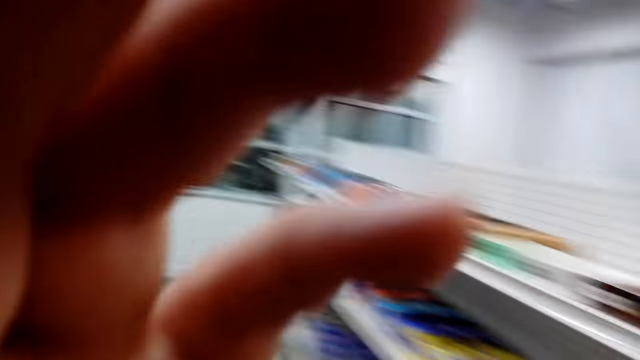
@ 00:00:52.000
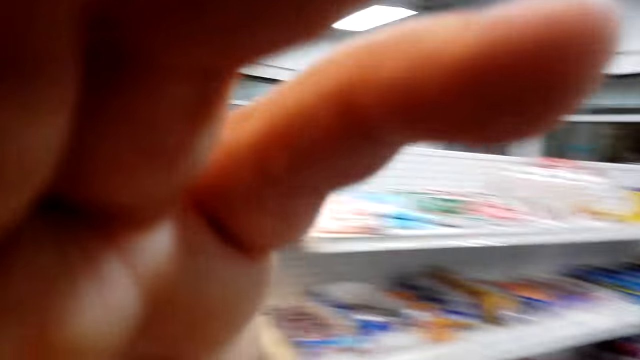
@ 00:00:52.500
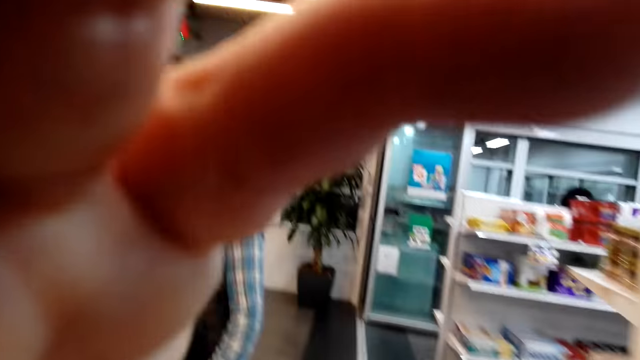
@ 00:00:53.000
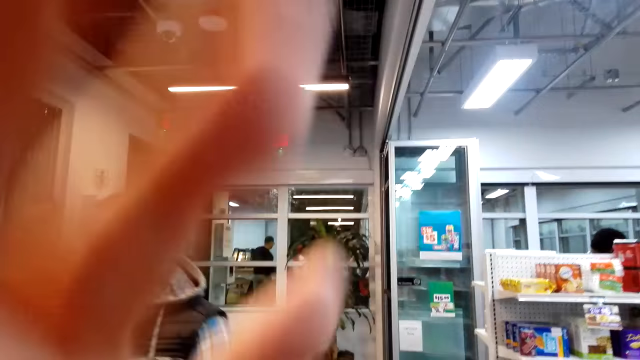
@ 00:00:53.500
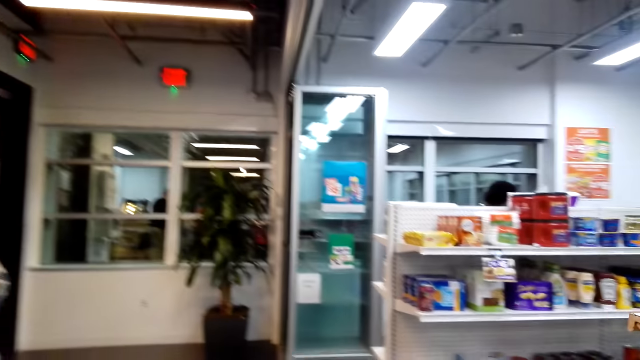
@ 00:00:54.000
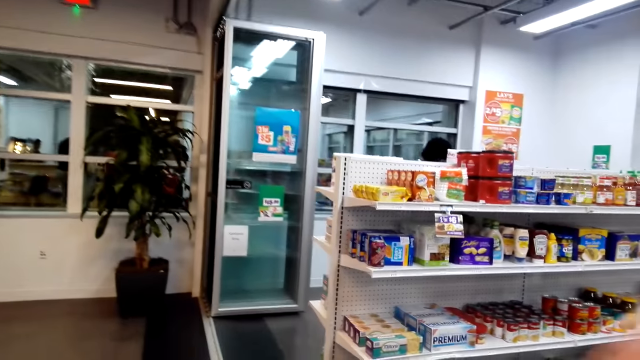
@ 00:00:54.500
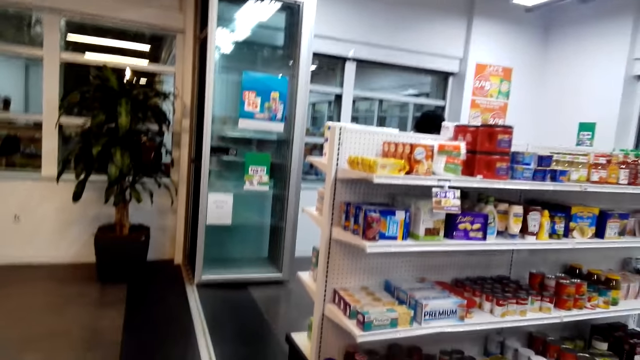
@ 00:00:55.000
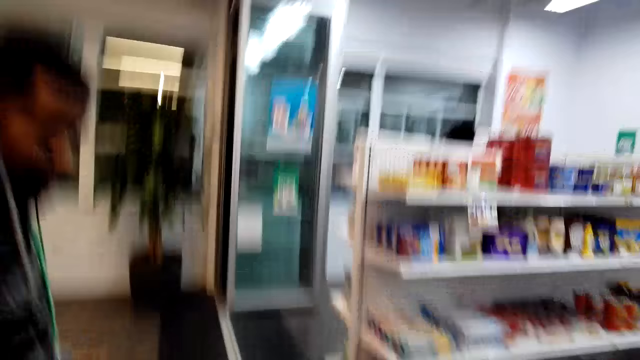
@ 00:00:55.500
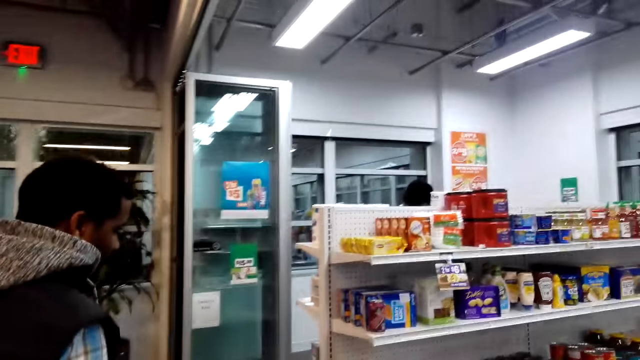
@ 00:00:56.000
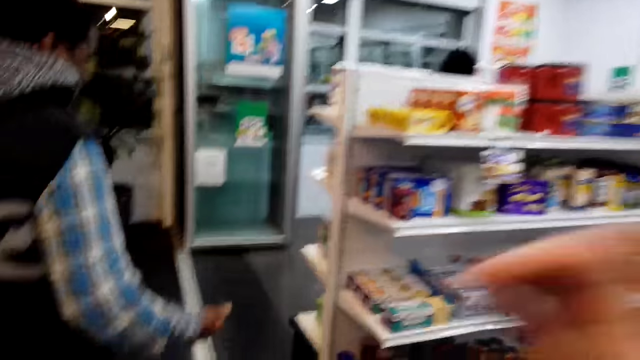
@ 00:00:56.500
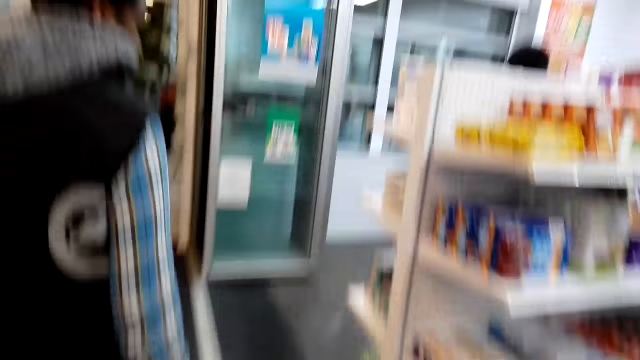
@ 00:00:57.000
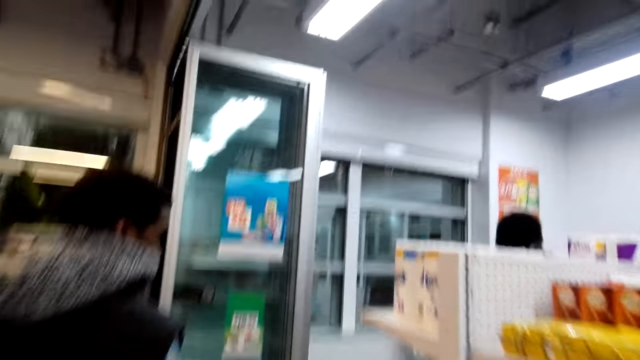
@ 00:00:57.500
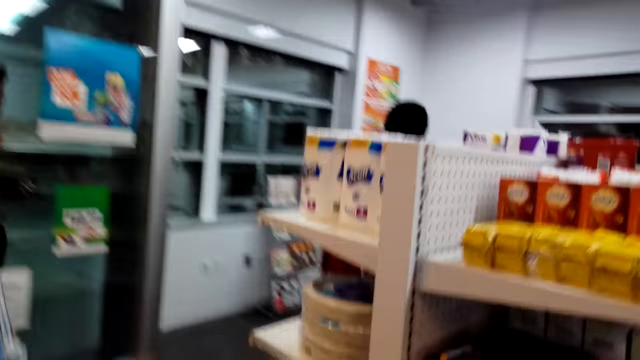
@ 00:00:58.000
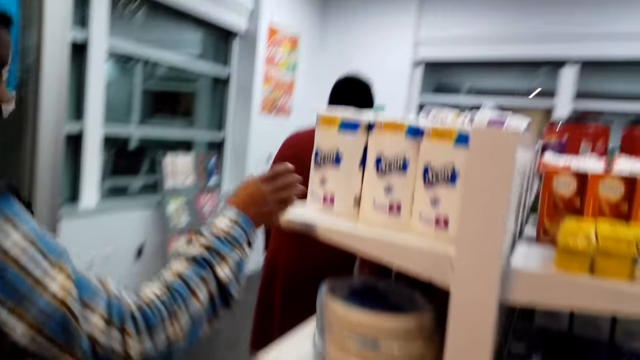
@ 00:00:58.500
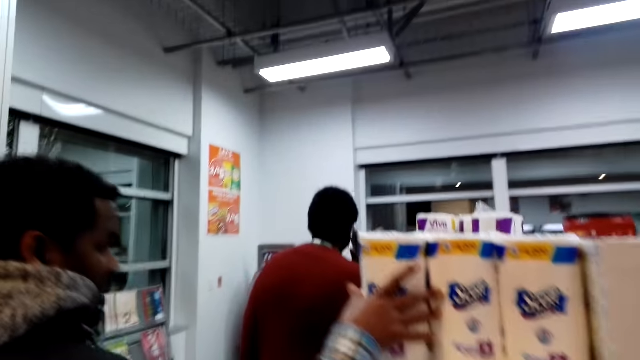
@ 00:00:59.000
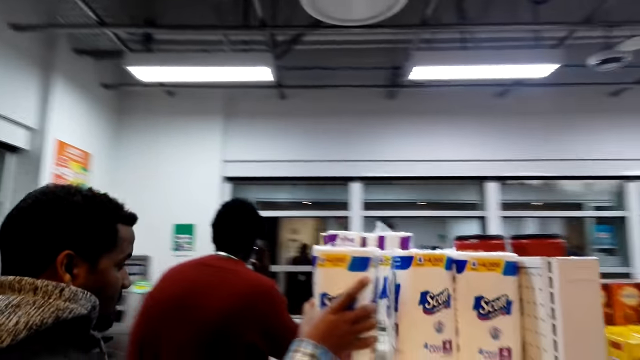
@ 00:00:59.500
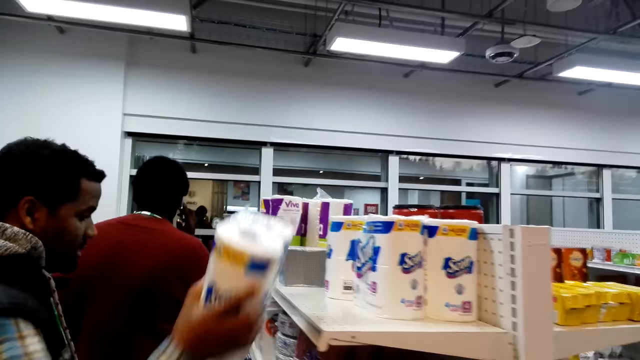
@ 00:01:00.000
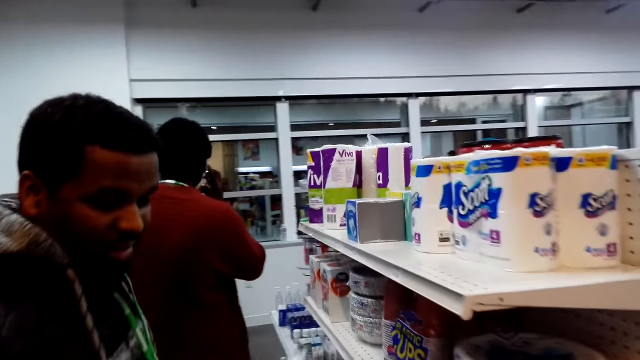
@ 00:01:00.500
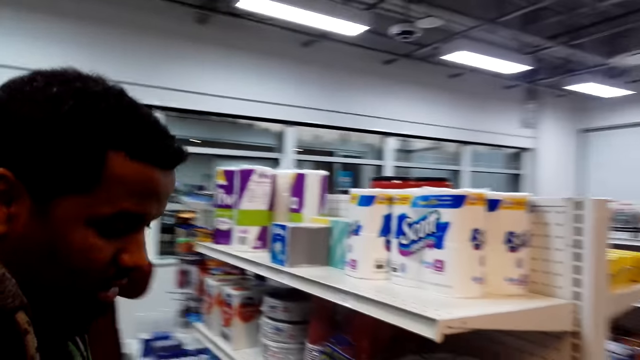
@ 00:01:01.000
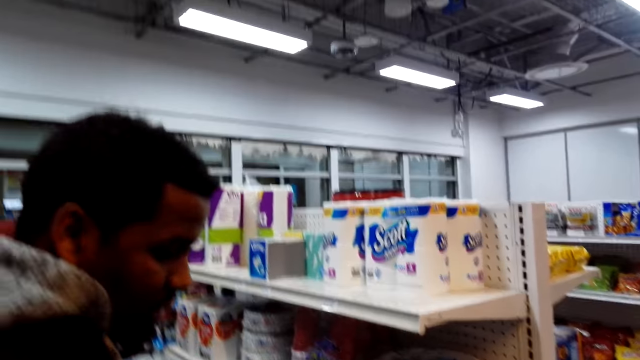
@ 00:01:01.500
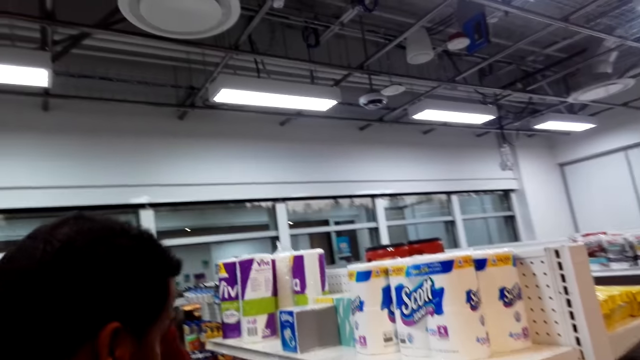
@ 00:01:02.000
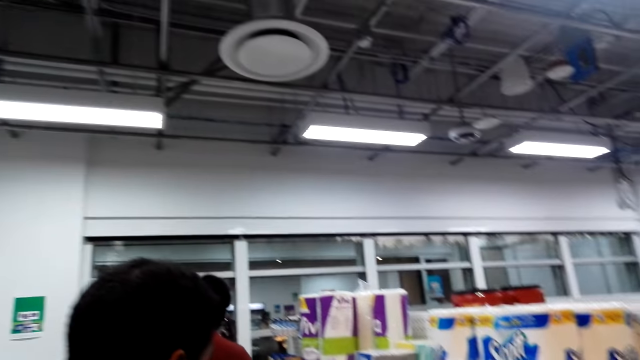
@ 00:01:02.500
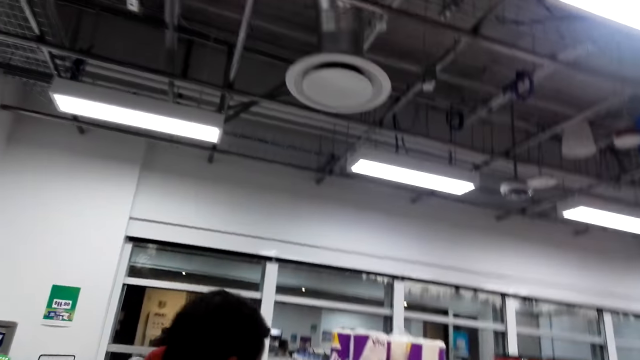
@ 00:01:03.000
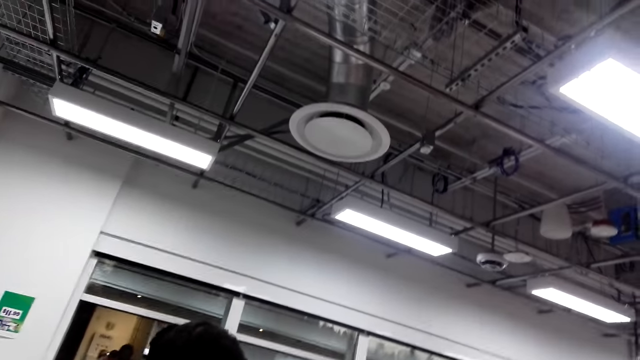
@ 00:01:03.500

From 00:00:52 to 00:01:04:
The camera wearer raises a hand. They adjust the camera, lower the hand, and look around. A man takes the Scott tissue from the shelf.

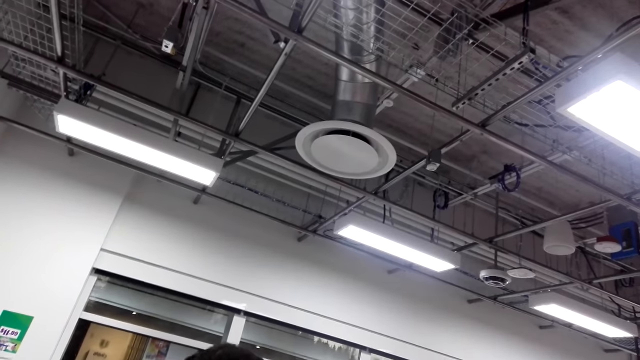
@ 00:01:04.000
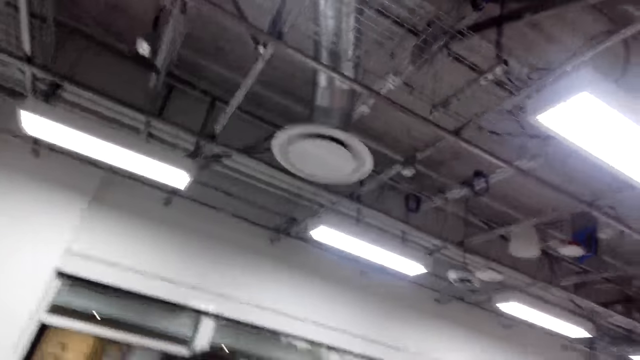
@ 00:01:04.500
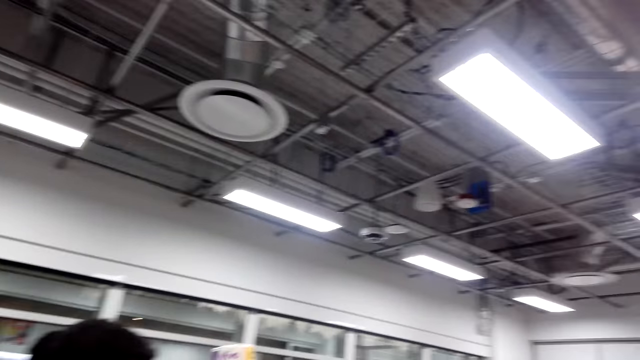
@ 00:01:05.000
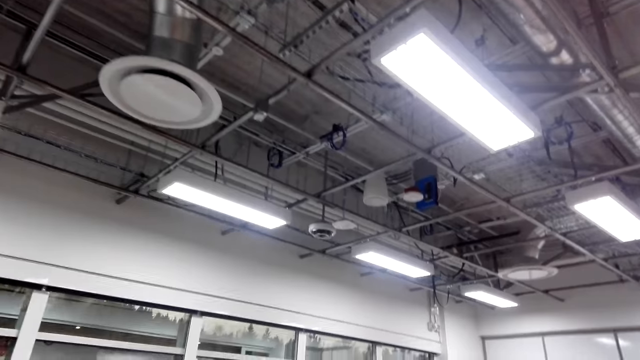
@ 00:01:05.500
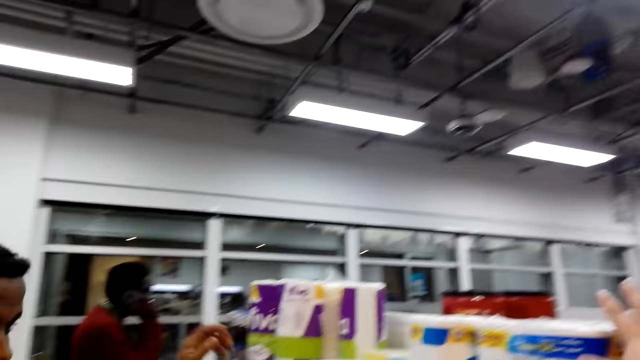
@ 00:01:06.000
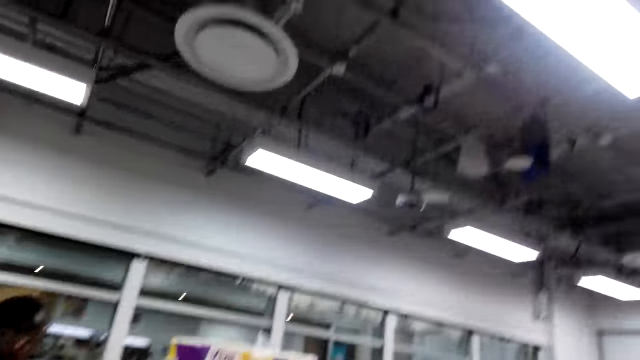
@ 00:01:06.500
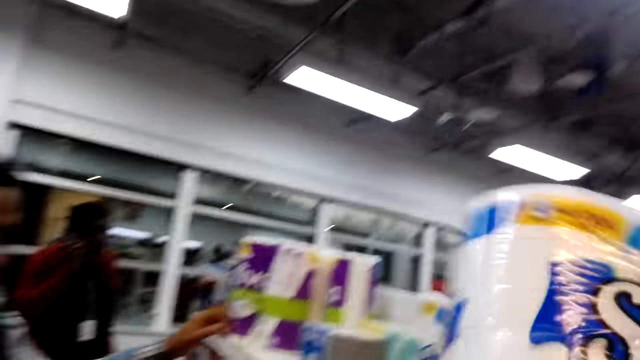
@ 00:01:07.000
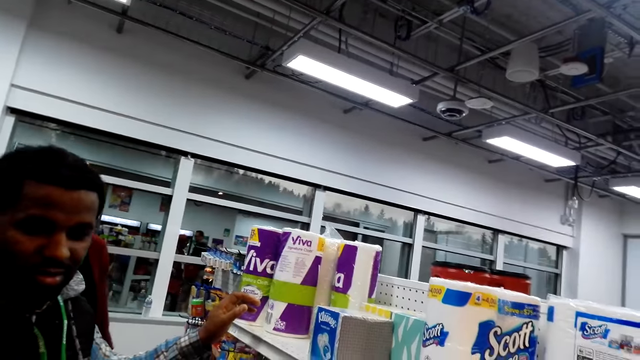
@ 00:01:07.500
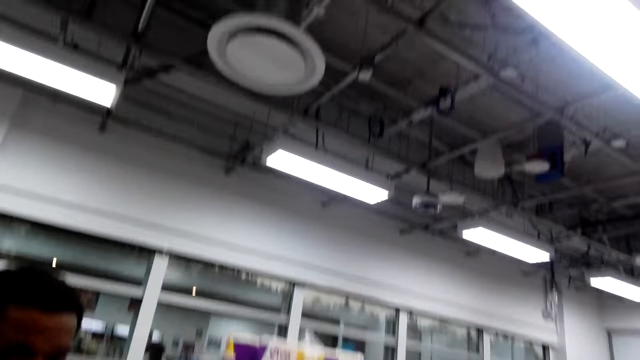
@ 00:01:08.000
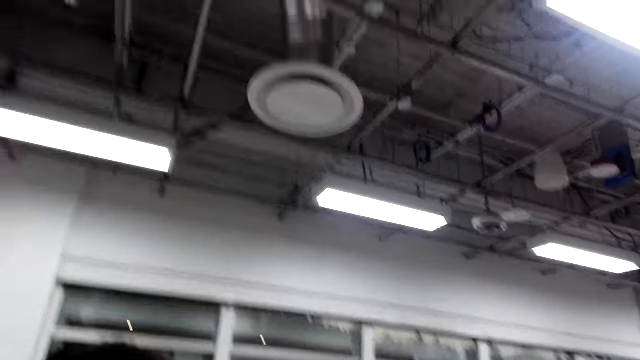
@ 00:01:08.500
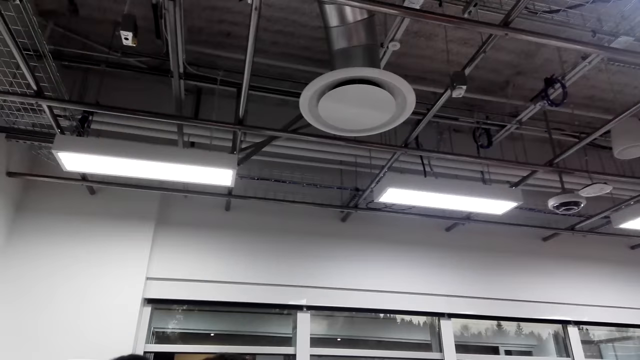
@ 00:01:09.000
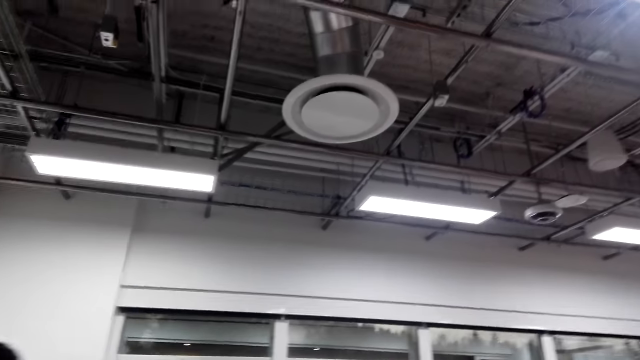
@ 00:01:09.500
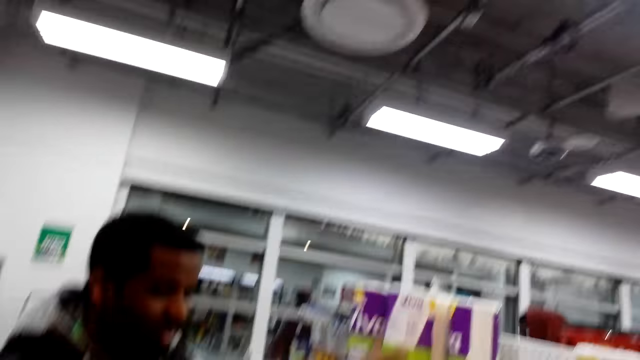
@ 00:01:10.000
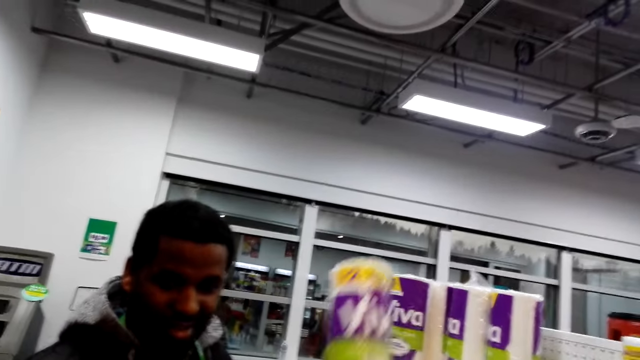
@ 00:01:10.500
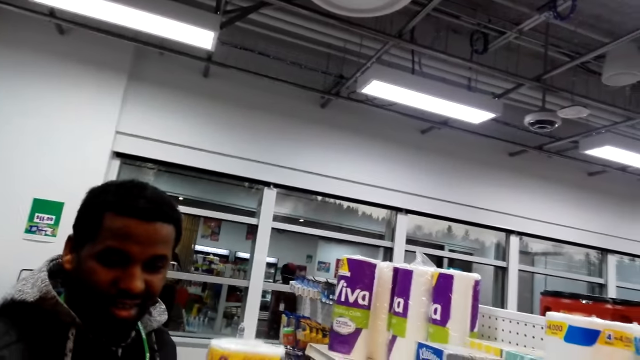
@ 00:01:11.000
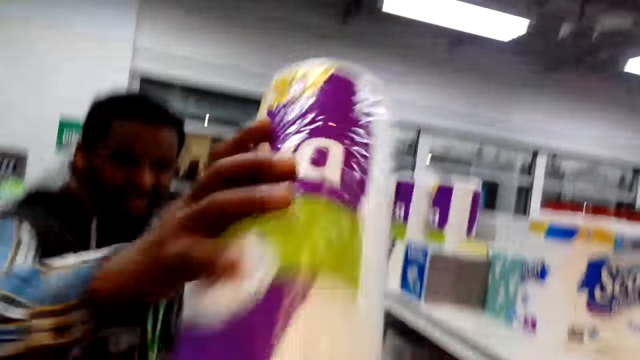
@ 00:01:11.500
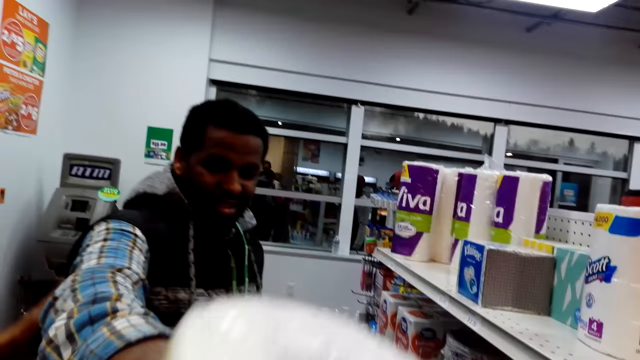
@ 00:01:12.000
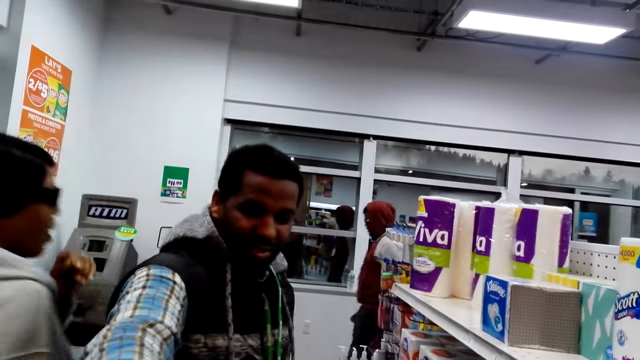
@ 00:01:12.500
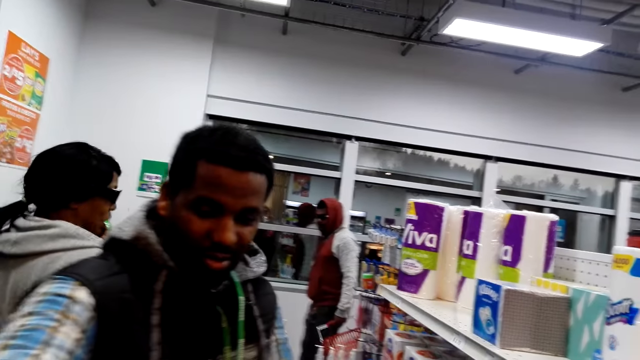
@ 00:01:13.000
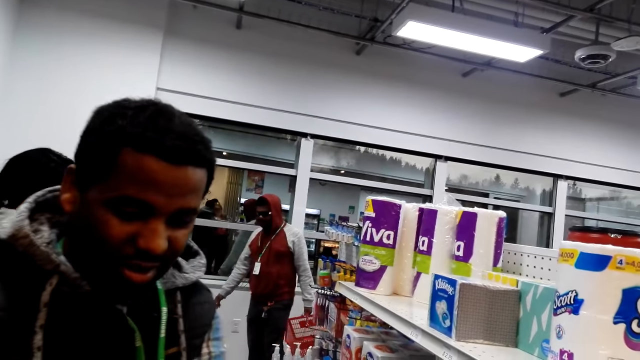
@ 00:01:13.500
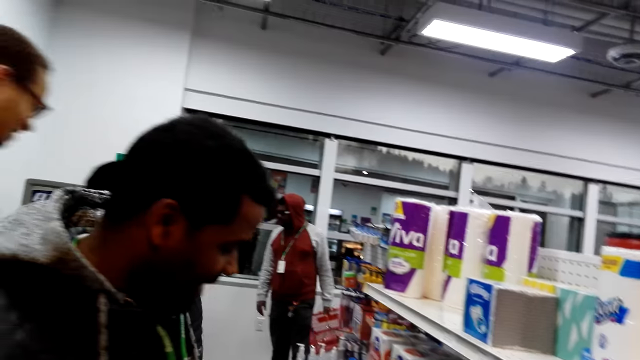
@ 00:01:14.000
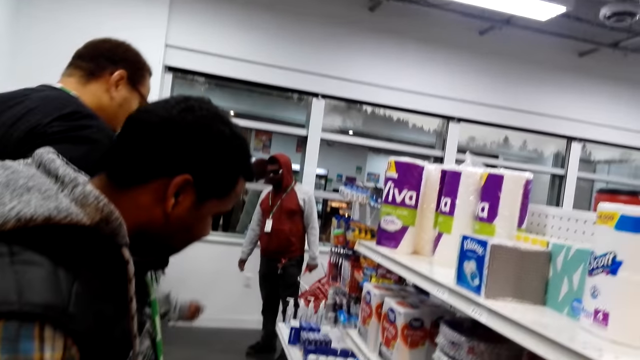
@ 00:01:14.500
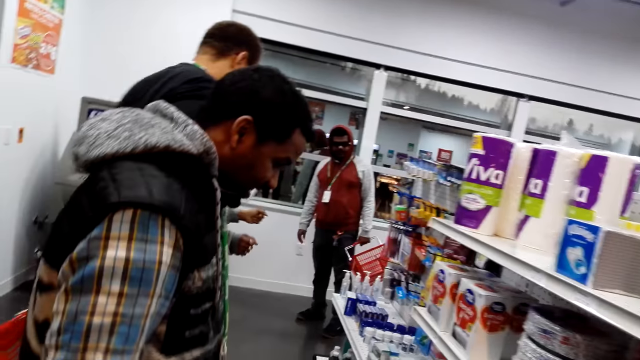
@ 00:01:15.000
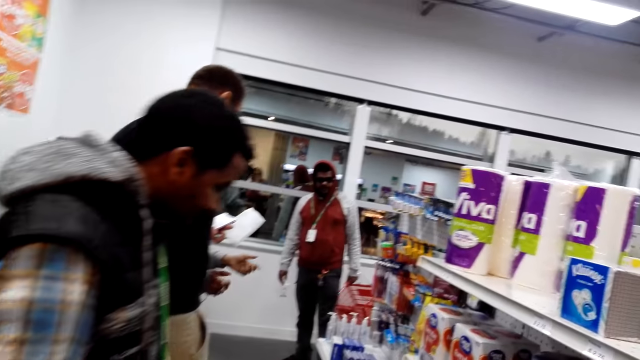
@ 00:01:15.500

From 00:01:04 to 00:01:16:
A man picks up tissue from the shelf. The camera wearer takes the Scott tissue from the shelf. The man takes viva tissue from the shelf. The man picks up tissue from the shelf and puts the tissue in the tray.
